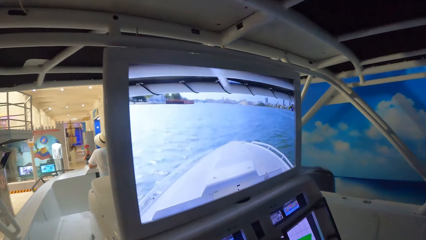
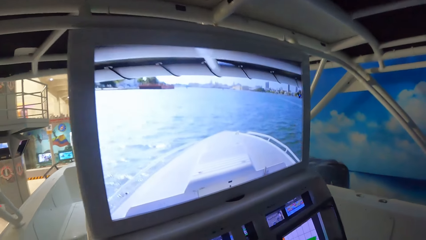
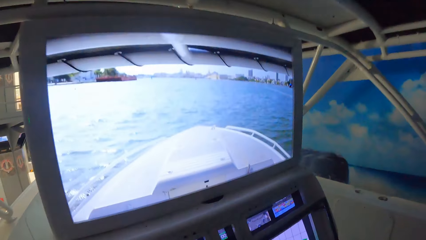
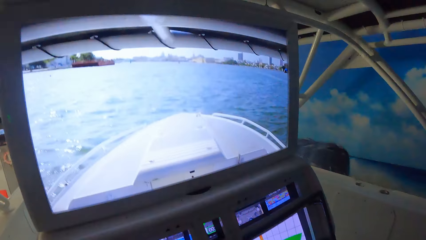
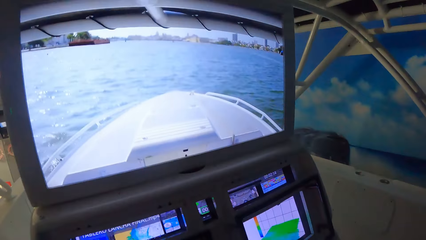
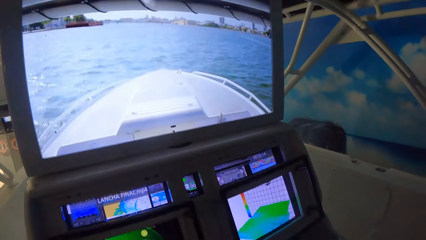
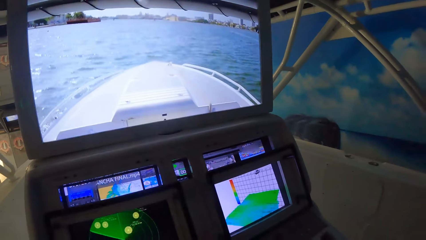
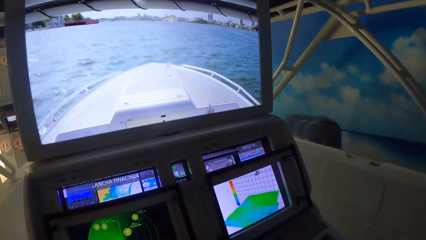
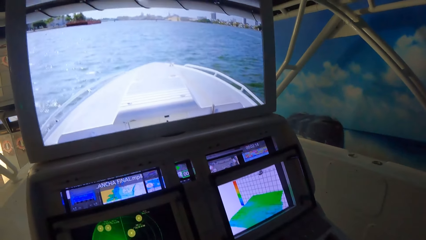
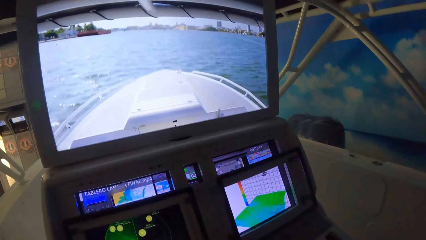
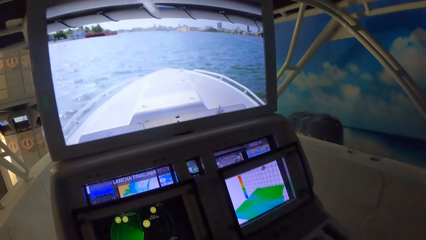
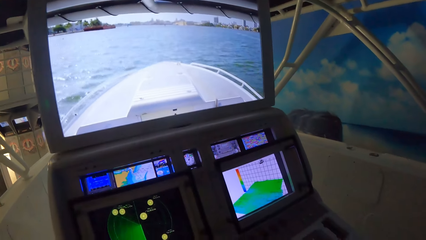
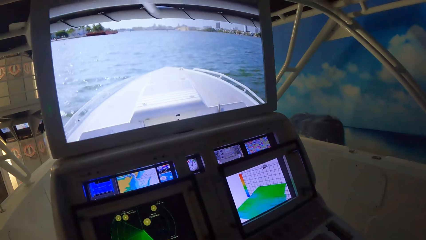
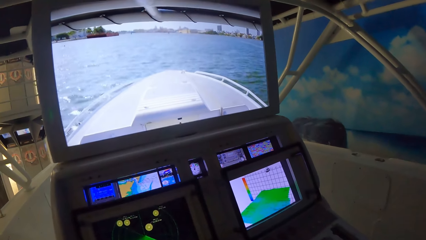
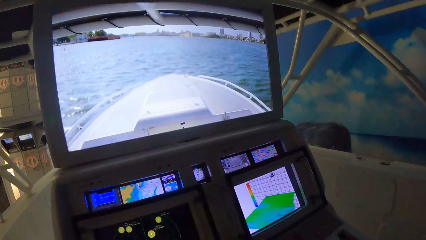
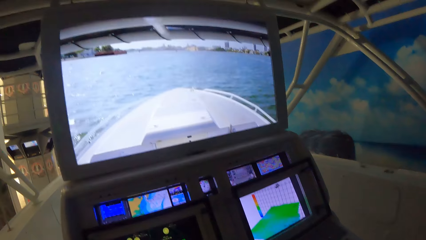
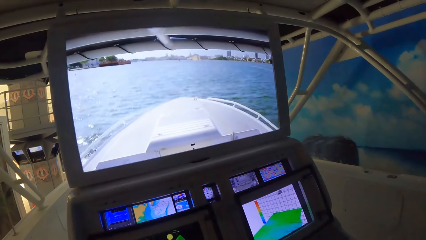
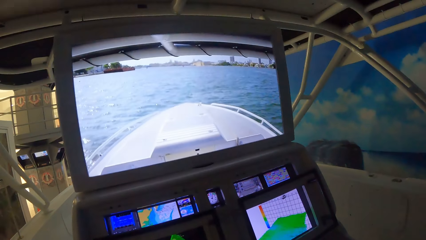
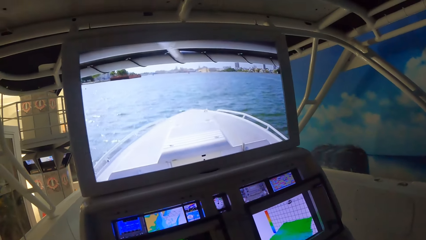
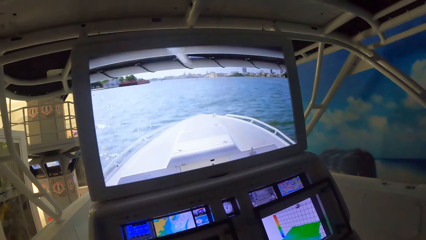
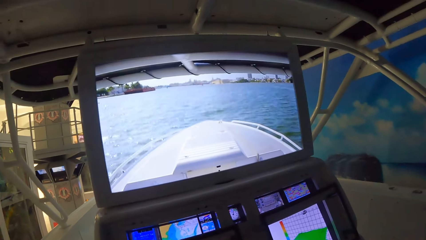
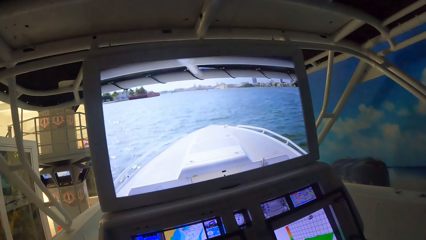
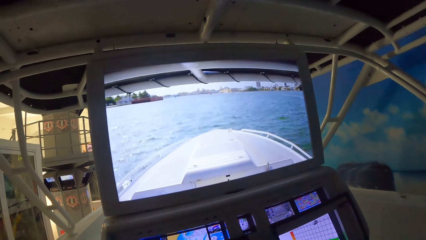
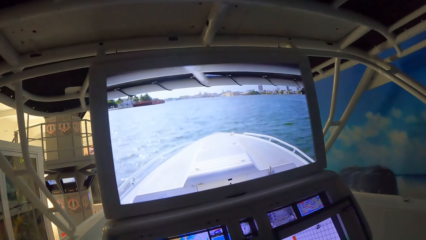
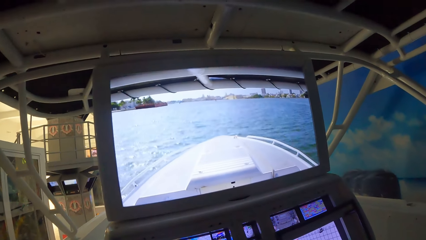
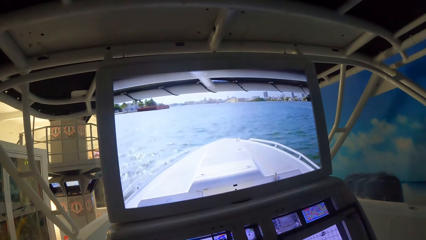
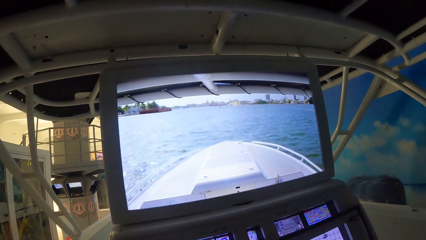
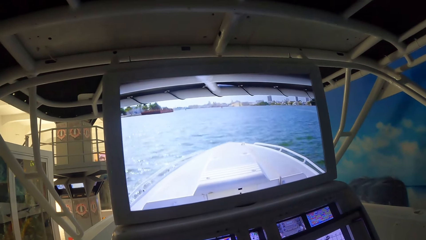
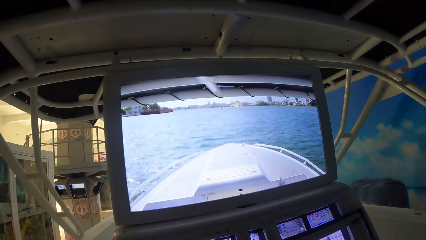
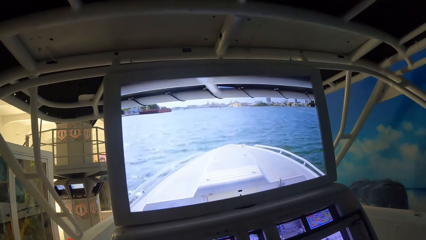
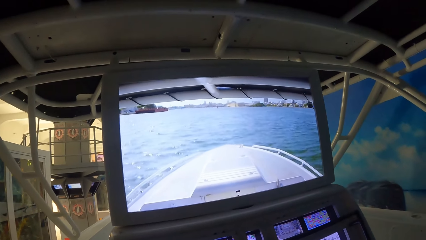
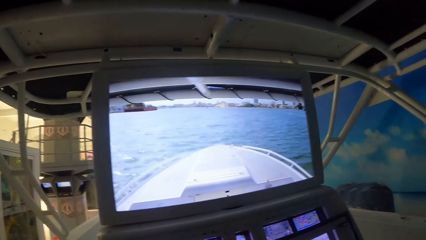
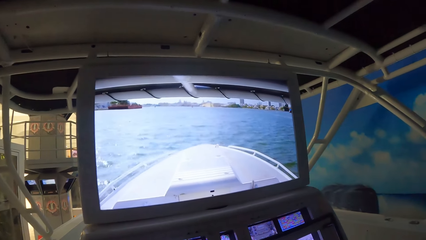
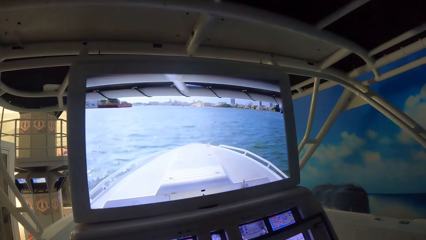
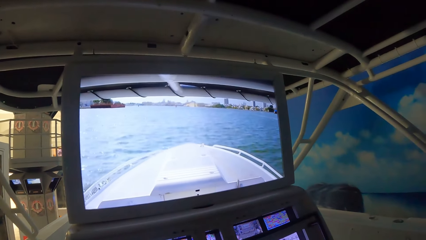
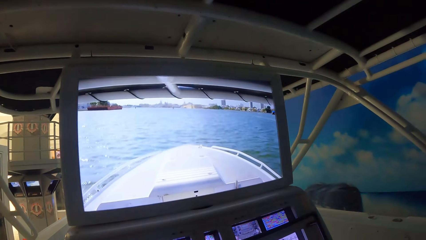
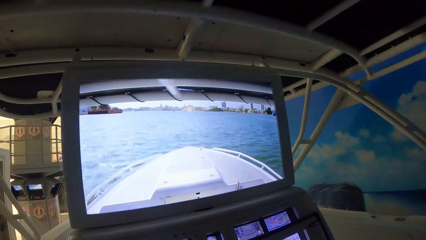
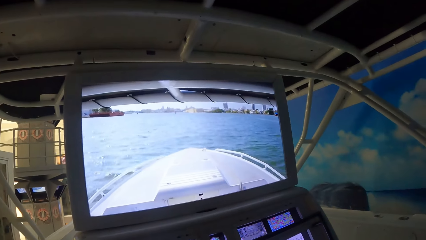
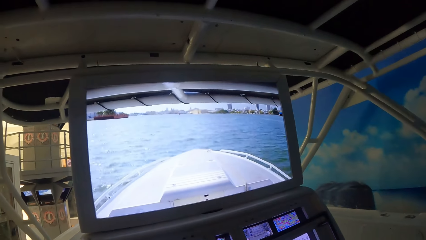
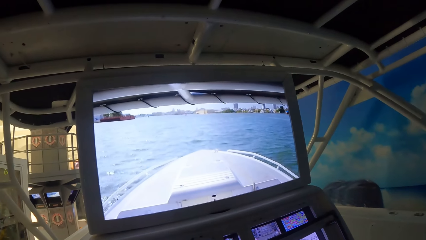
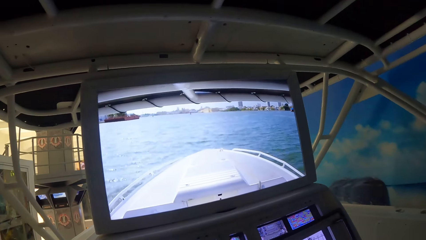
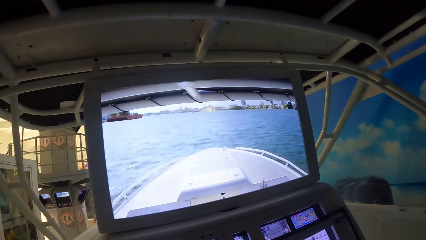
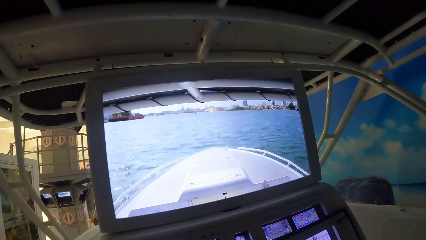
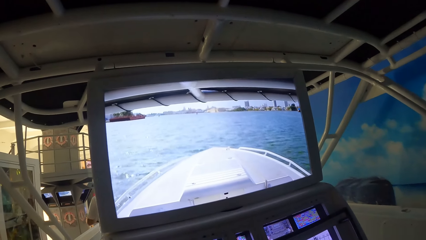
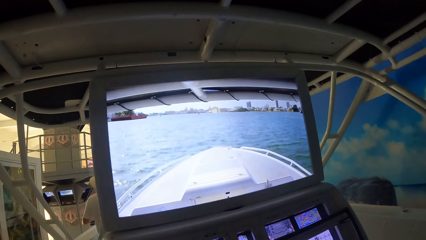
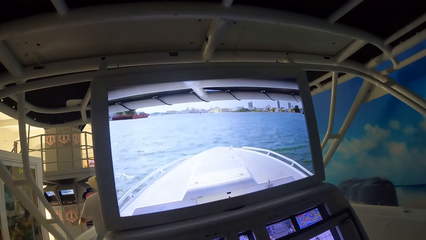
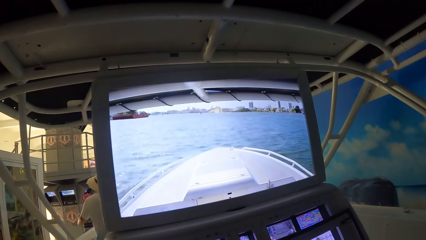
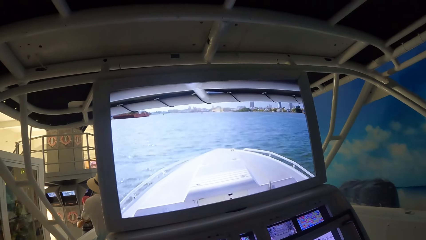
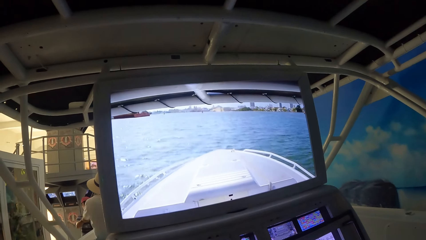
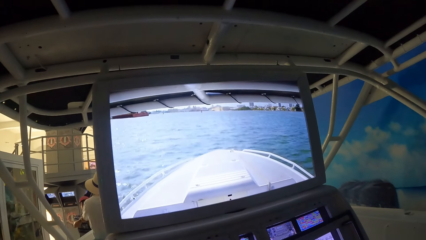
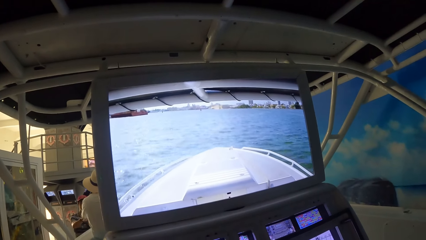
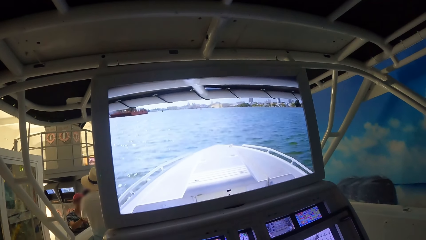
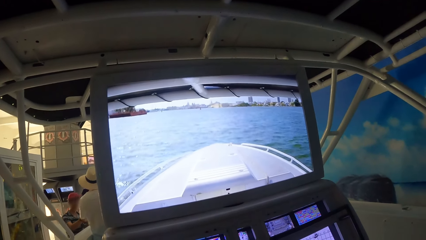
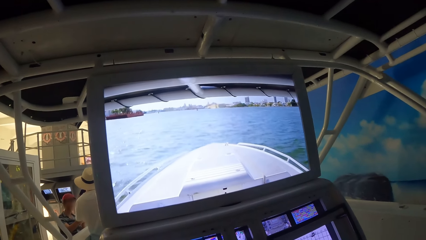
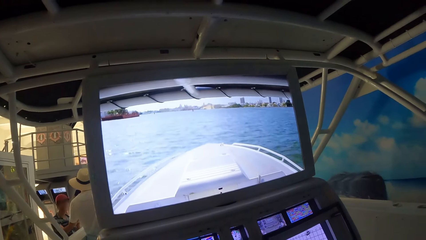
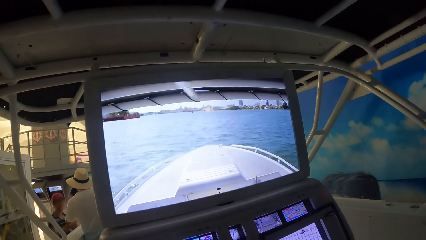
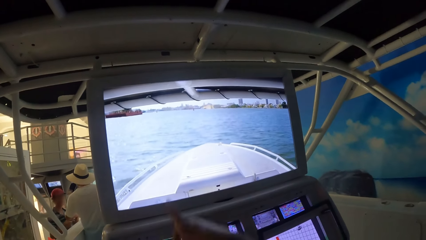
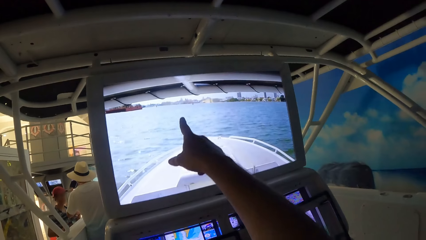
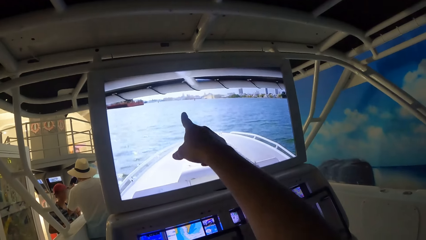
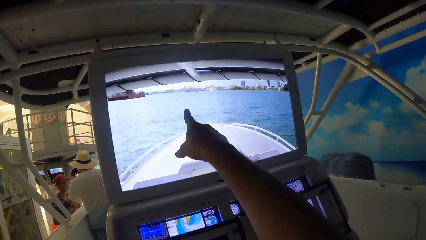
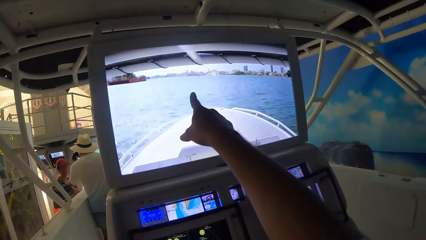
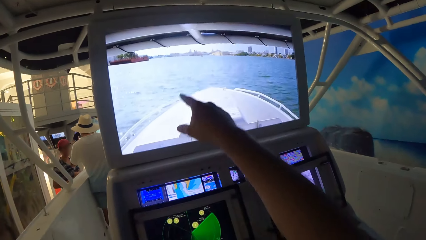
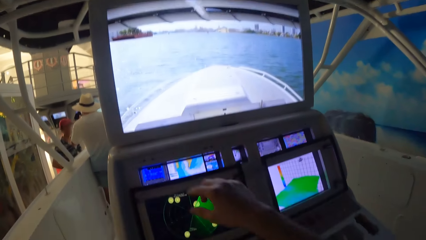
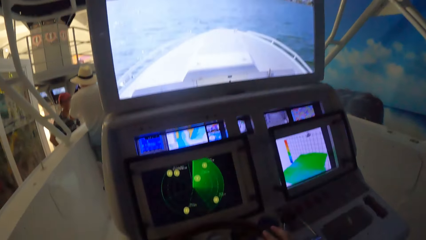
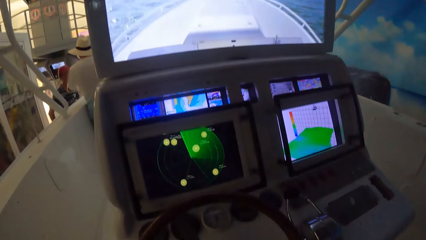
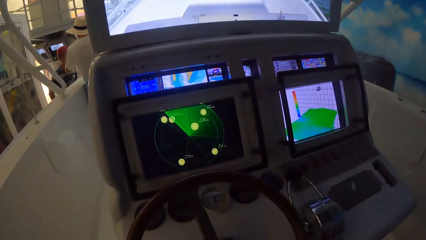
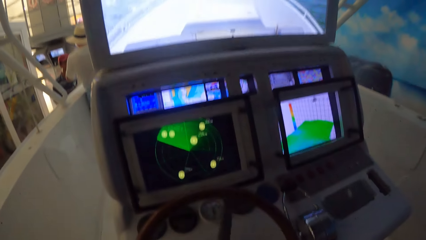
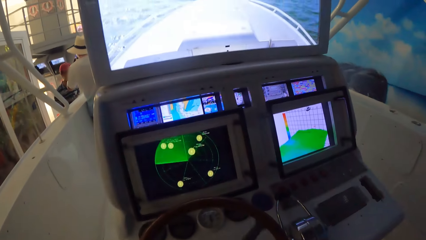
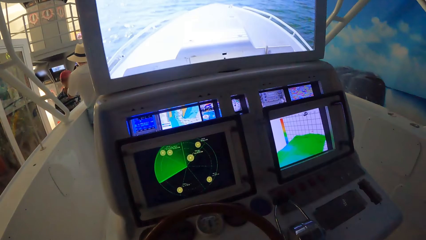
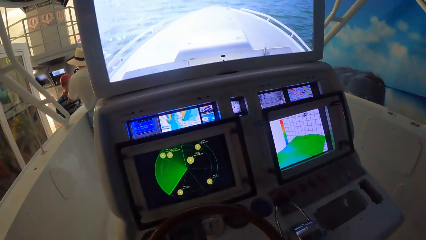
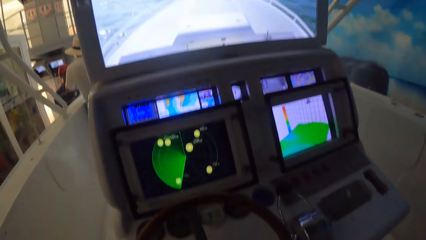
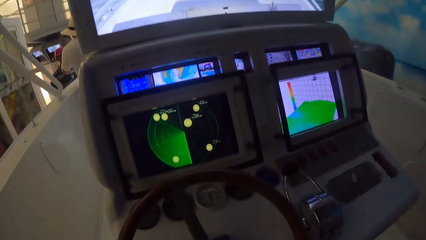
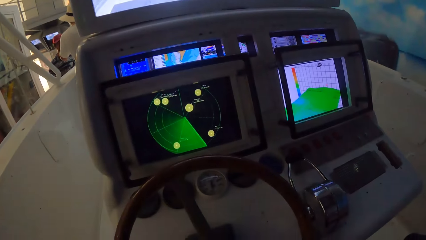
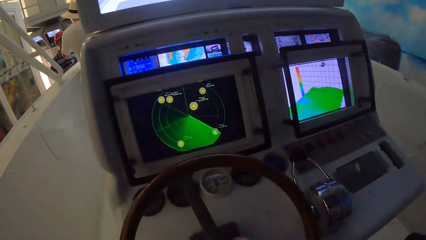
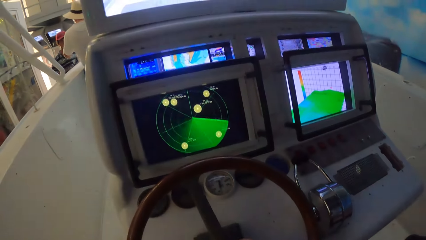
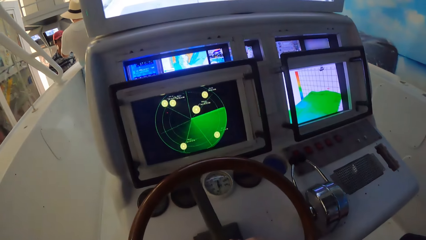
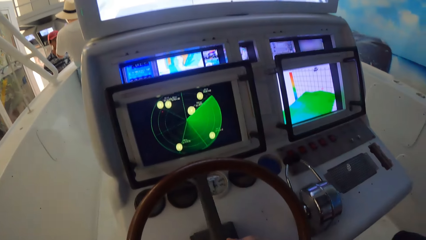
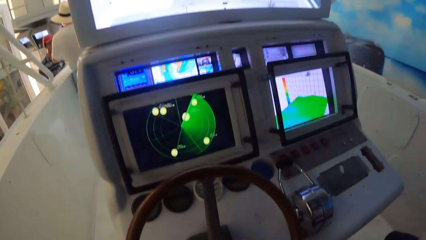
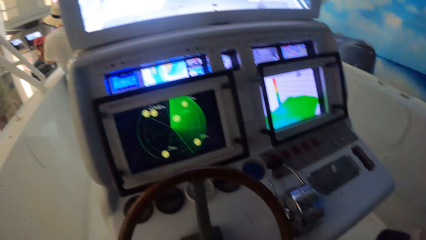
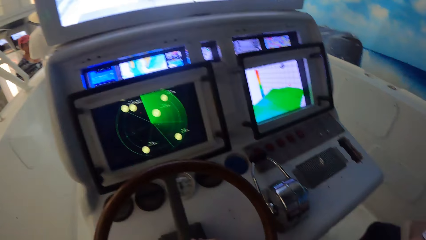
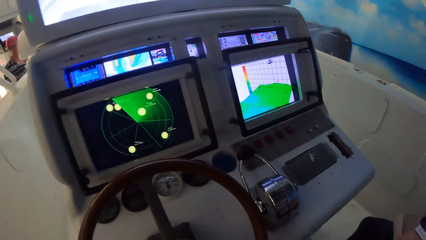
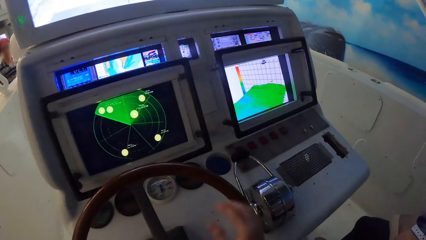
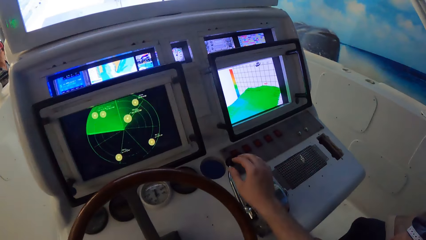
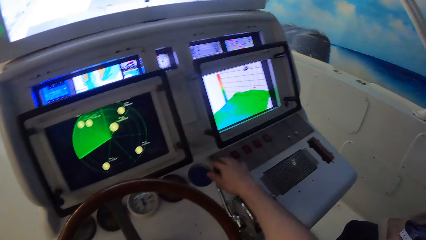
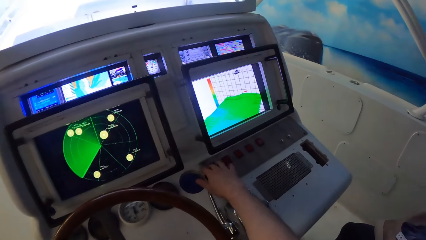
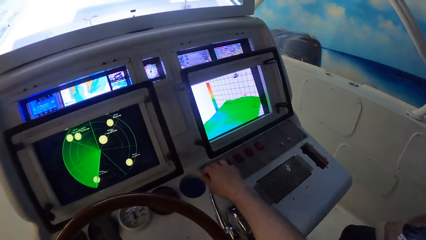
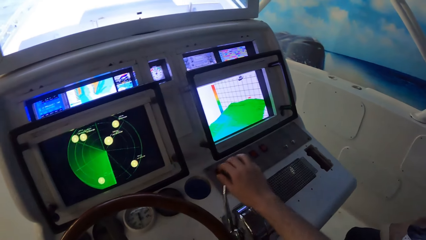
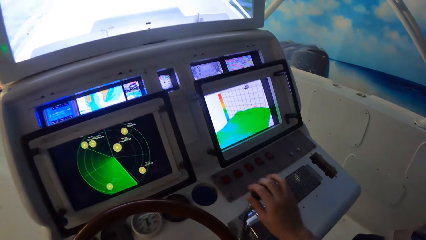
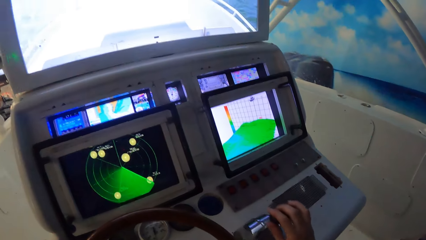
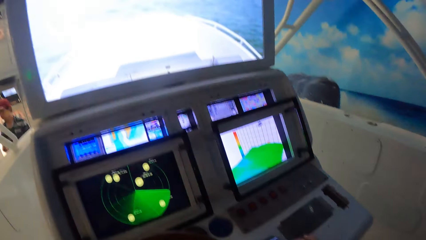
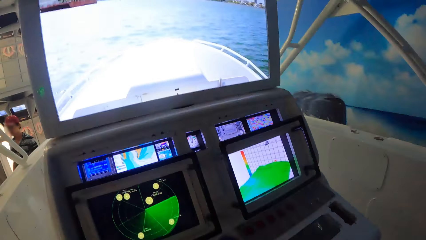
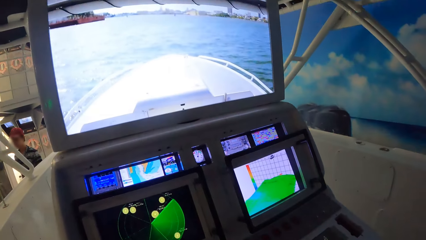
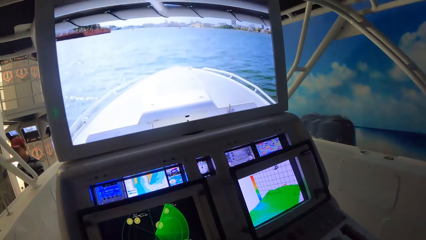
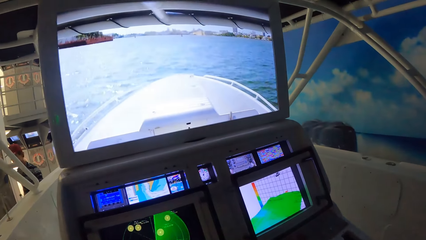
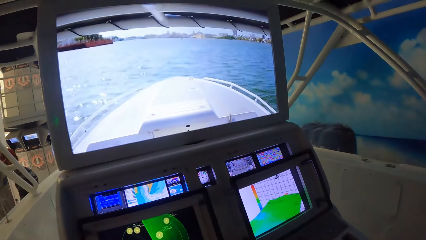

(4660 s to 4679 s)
The camera wearer looks at the screen. He stretches his right hand towards the navigation screen. He turns a steering with his hands. He pulls a steering gear or metallic rod with his right hand.
